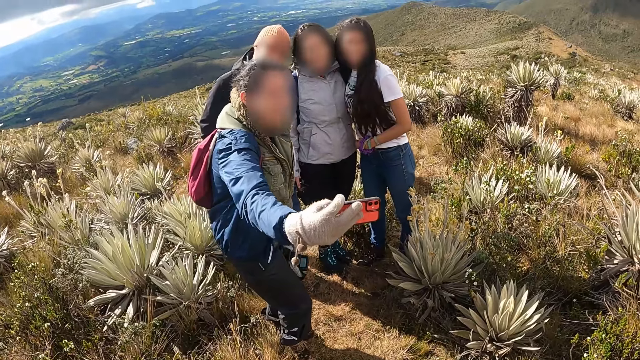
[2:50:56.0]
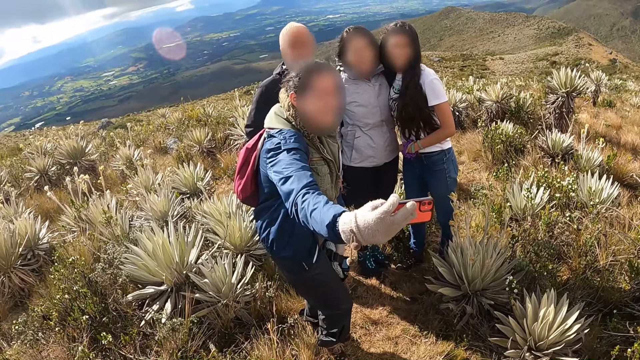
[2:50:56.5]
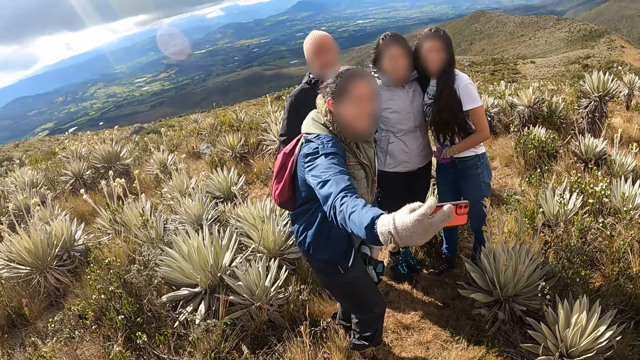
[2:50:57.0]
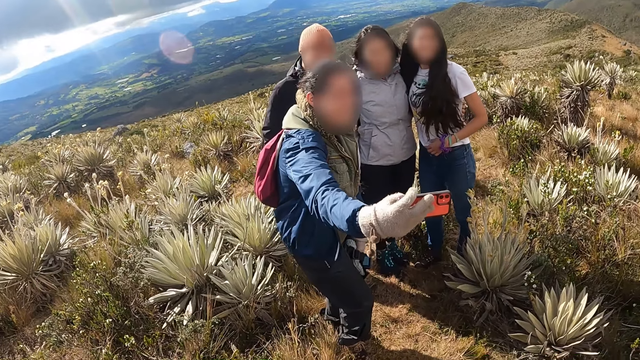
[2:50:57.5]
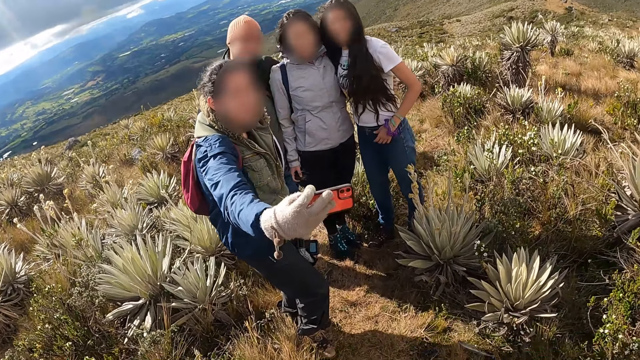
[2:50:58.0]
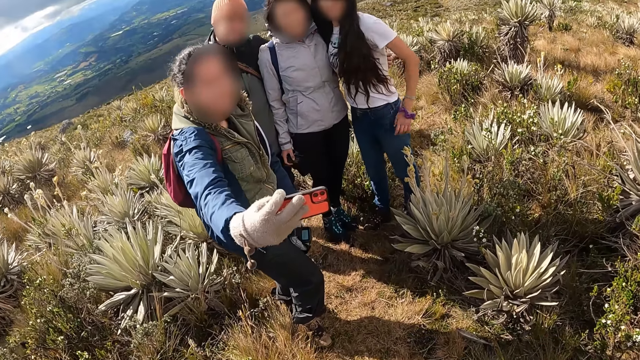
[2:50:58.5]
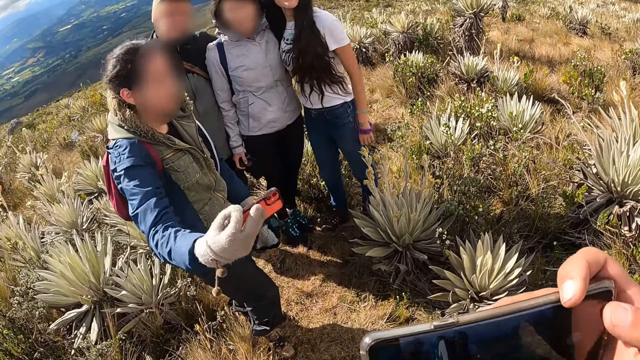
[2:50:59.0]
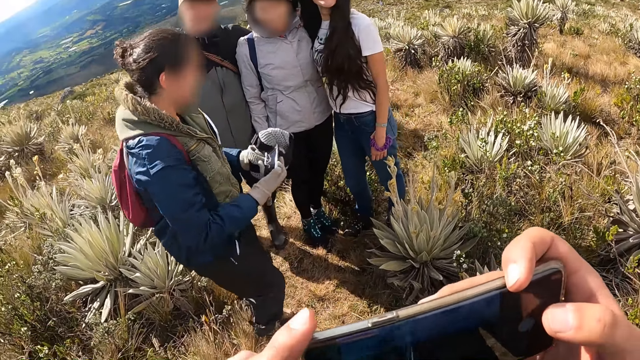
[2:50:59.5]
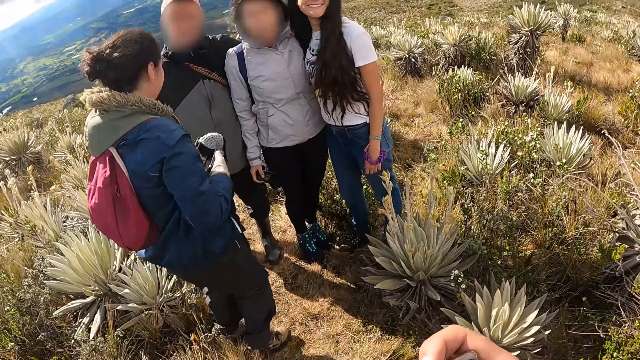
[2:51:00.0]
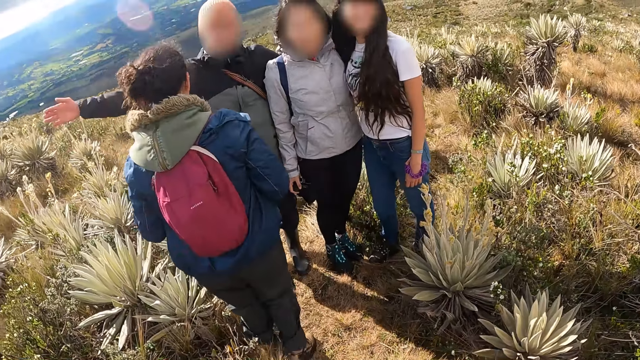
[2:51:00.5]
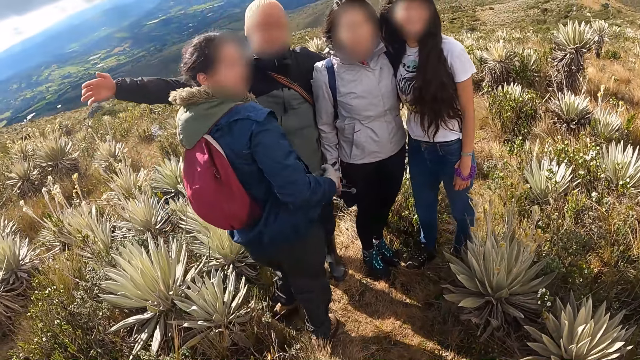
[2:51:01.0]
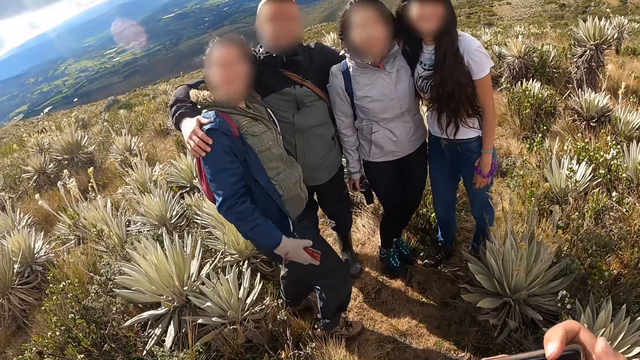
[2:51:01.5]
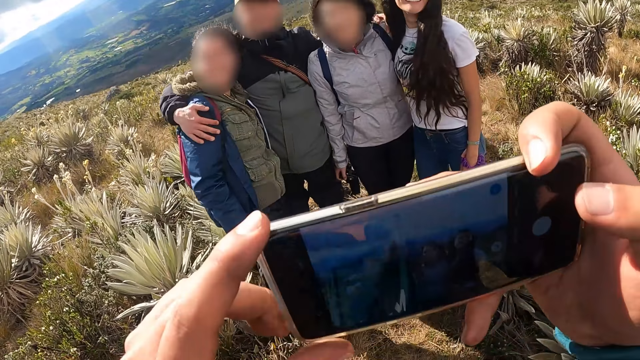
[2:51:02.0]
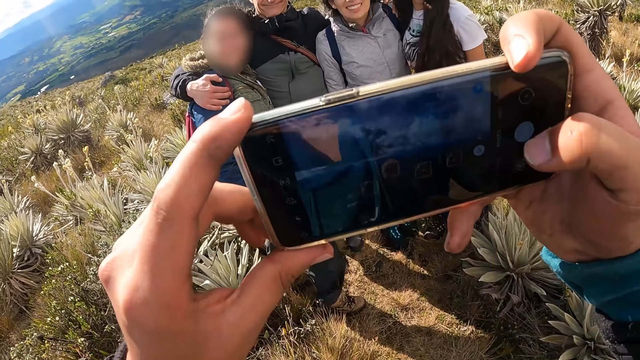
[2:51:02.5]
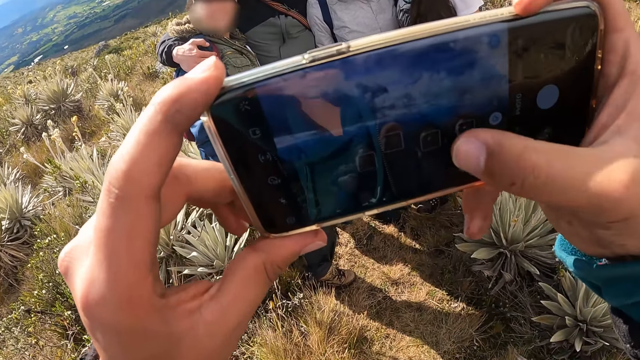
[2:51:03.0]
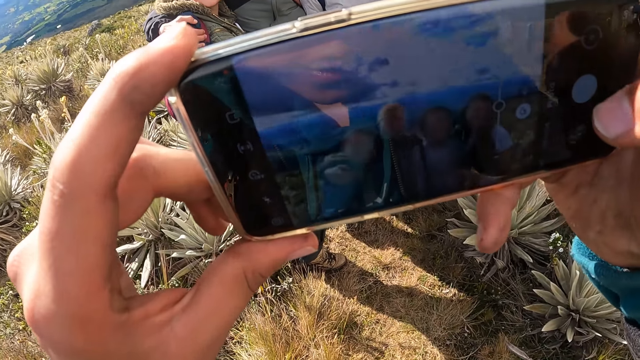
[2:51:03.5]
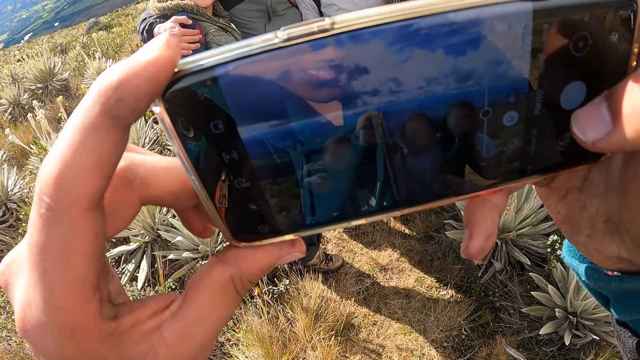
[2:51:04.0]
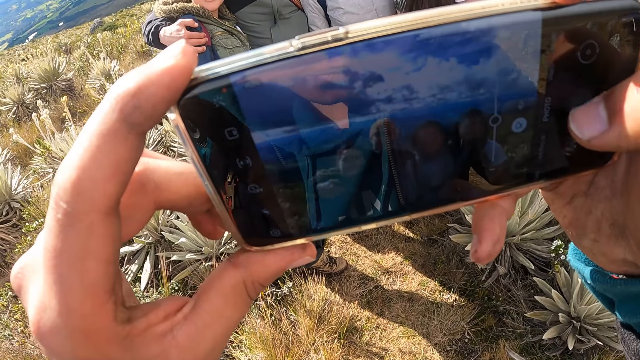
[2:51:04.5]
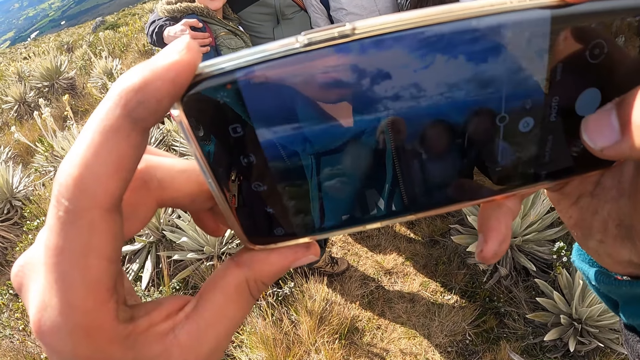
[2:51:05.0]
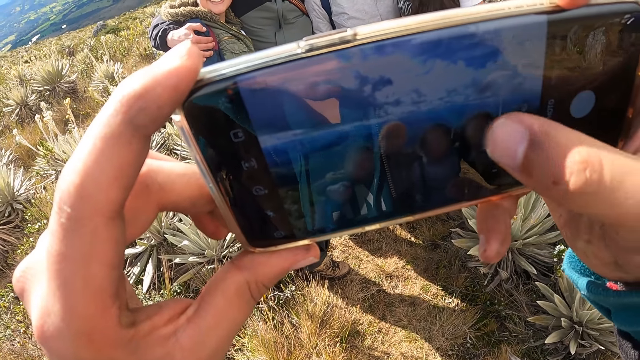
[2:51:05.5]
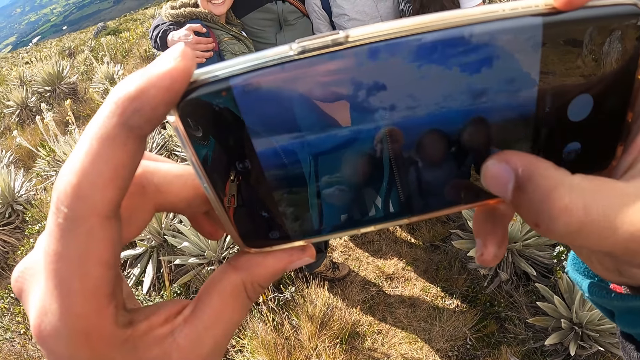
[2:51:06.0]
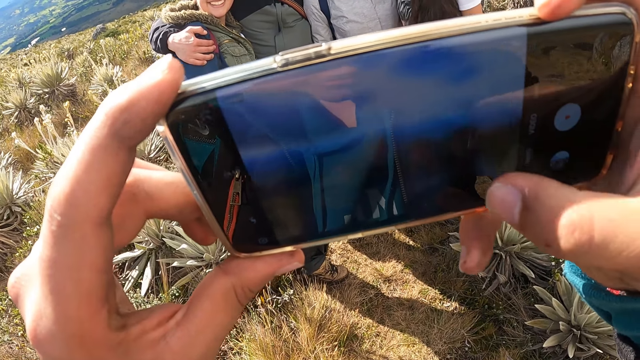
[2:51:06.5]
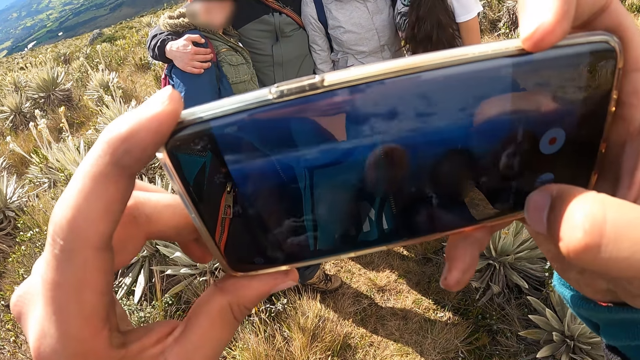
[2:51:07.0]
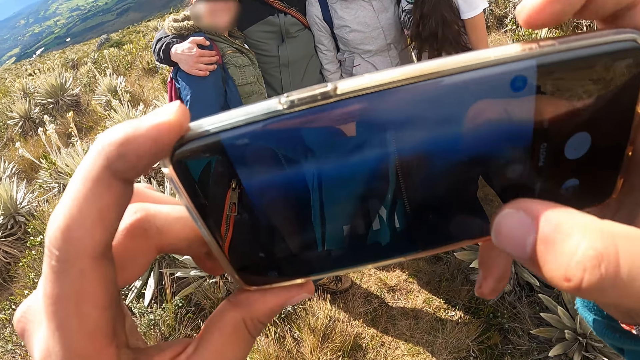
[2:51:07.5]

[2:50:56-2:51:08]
The camera wearer looks around. He takes pictures of a group of people with the phone in his hands.

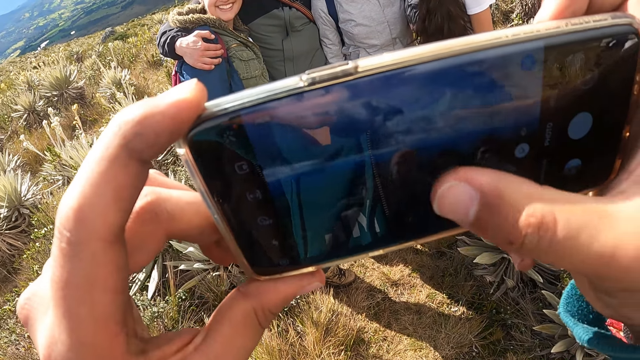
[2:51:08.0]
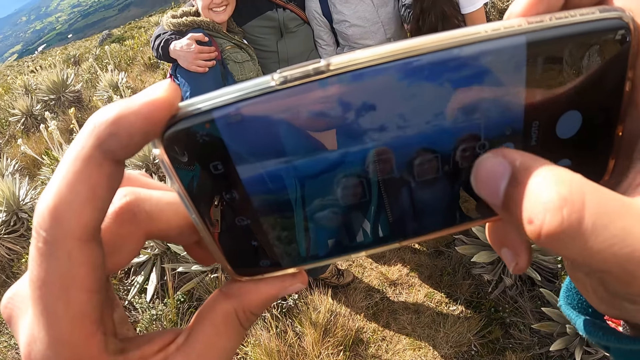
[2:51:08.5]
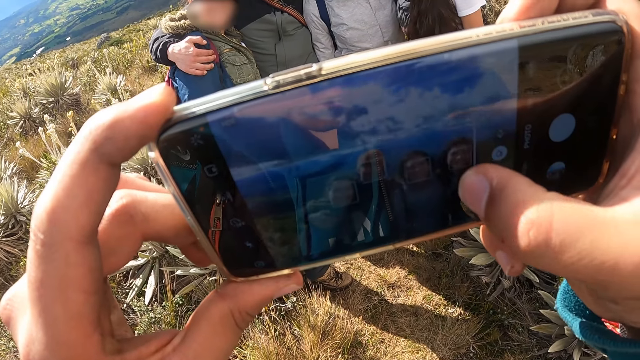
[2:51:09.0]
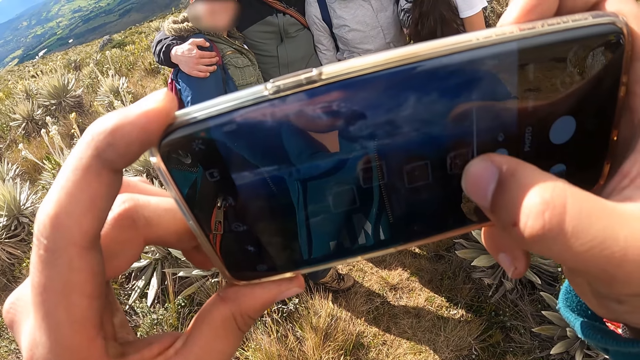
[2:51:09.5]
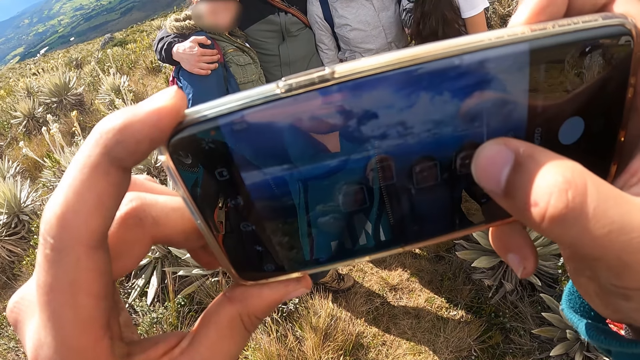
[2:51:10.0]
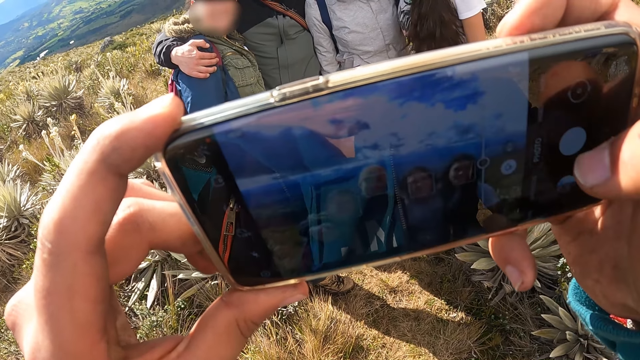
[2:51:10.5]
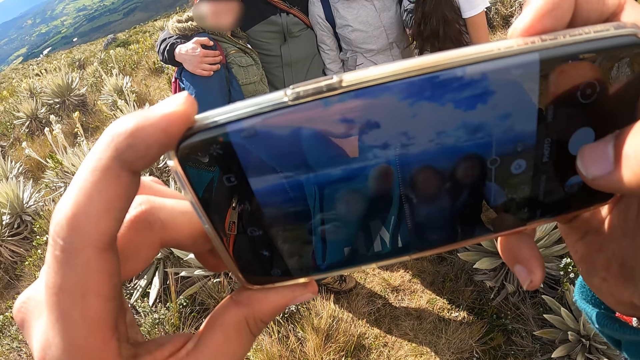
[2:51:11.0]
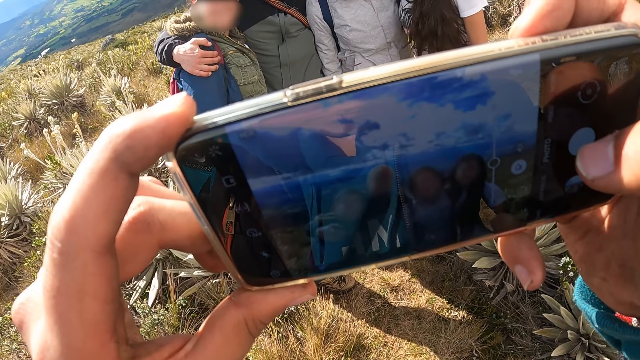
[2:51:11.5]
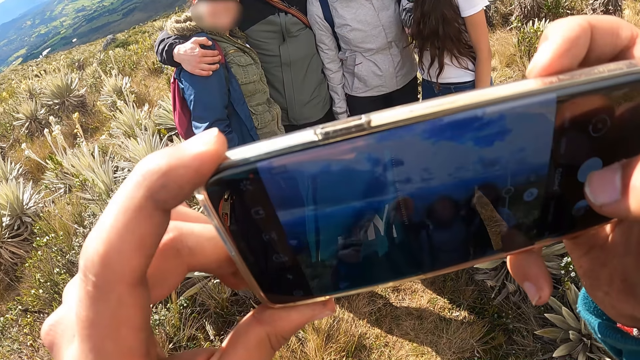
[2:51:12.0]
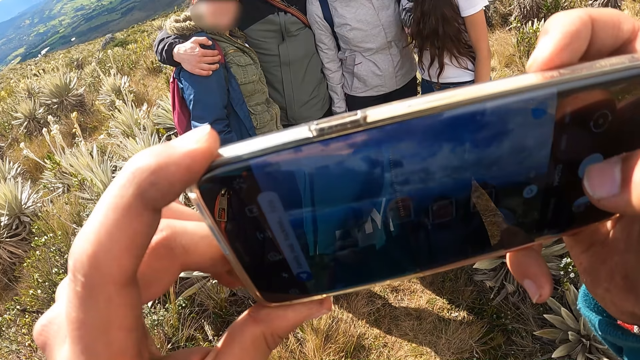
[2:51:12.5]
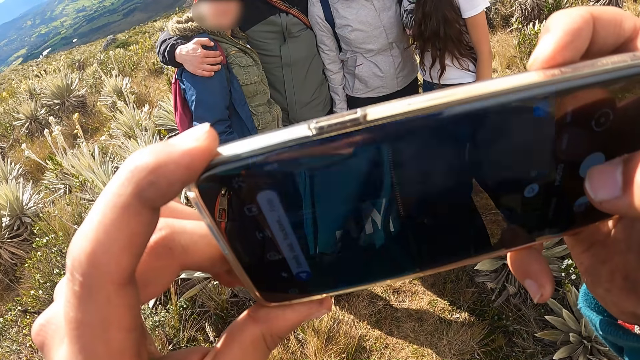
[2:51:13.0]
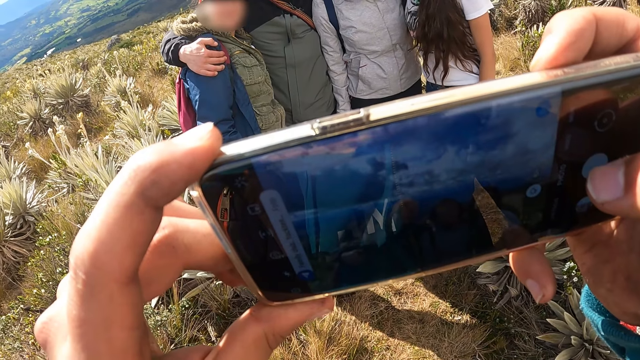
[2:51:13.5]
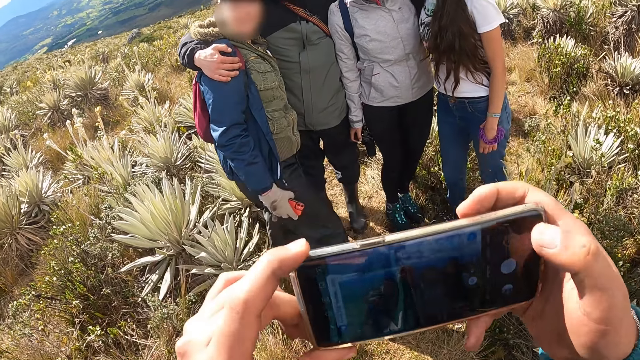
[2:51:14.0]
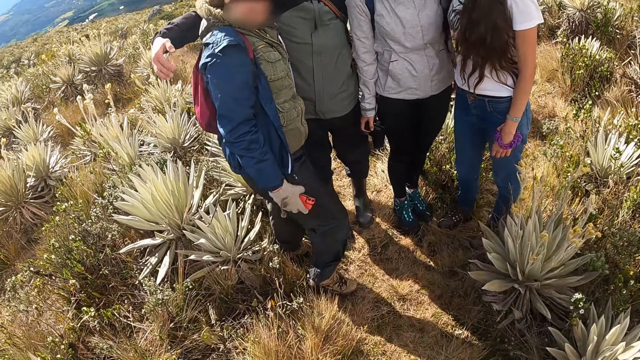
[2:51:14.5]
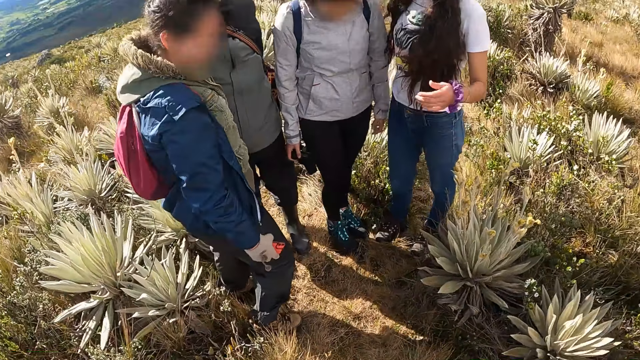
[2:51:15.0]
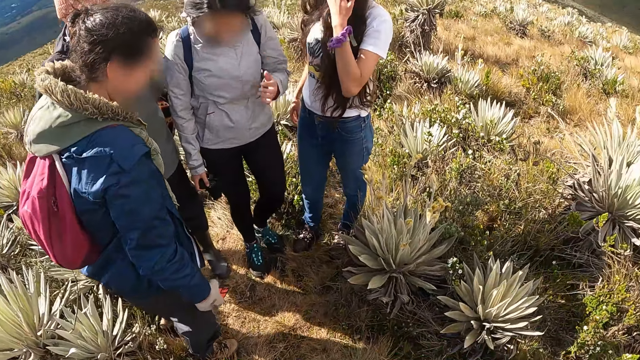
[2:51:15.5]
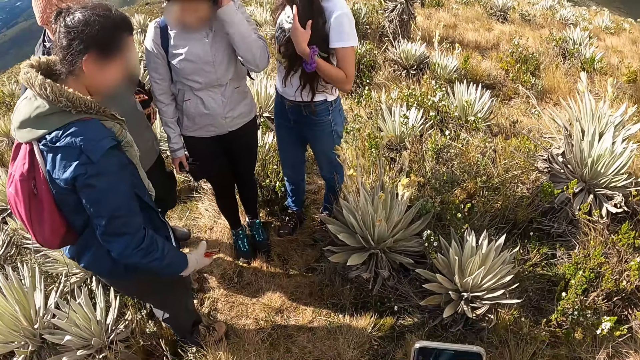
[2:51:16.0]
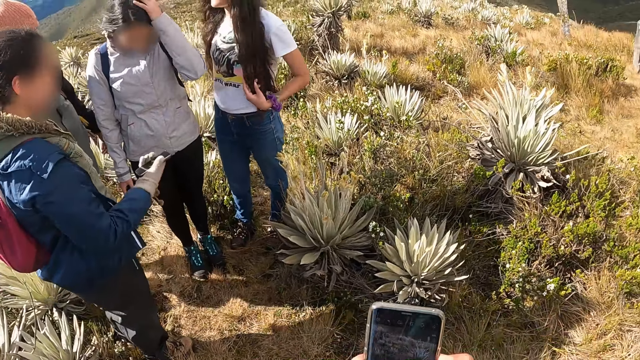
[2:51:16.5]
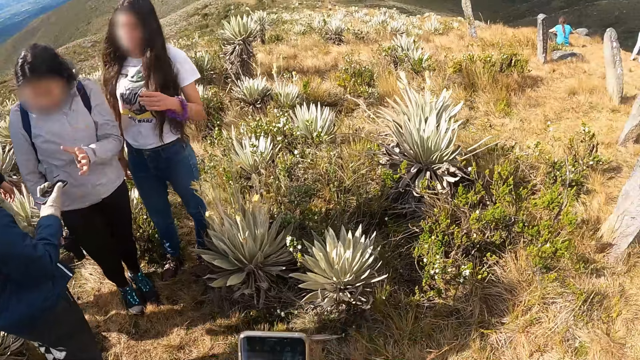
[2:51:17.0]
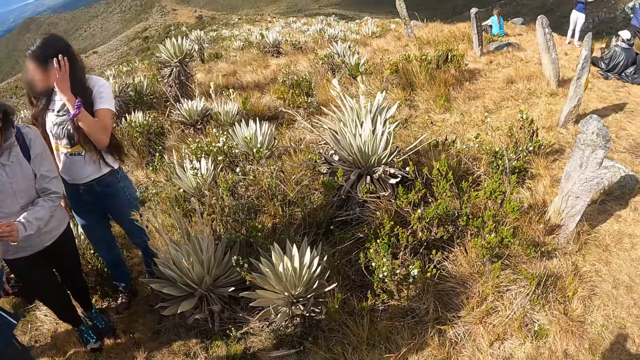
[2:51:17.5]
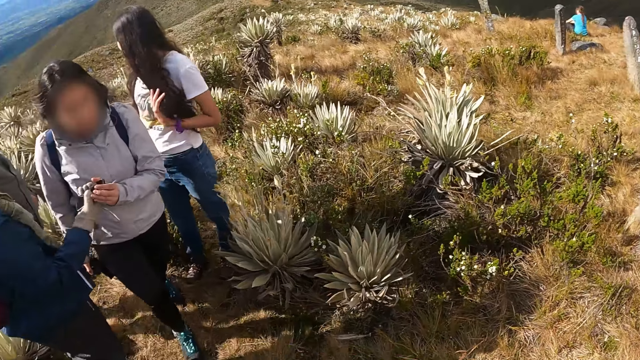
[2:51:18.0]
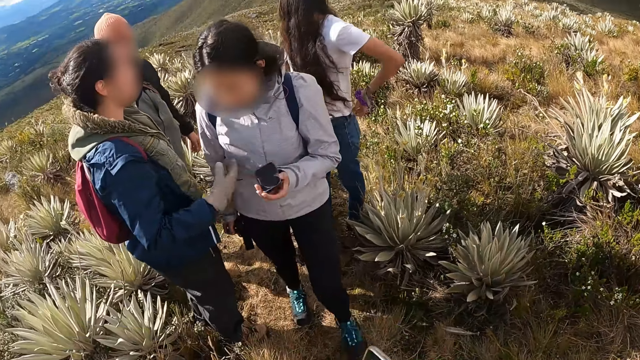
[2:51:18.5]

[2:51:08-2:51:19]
A person moves the hand. A woman touches her hair with her left hand. Another woman touches her hair with her left hand. Another person moves. The second woman collects the phone from the right hand of a third woman with her left hand. A person gives the phone to the other person.
